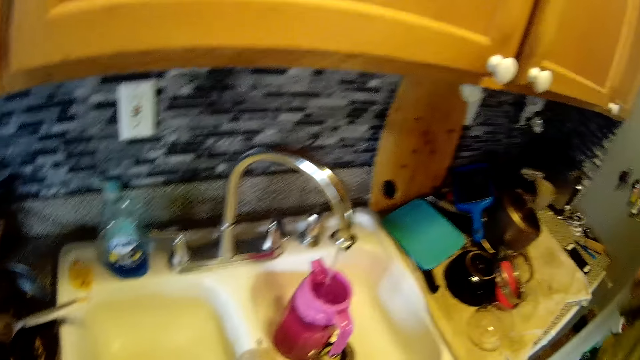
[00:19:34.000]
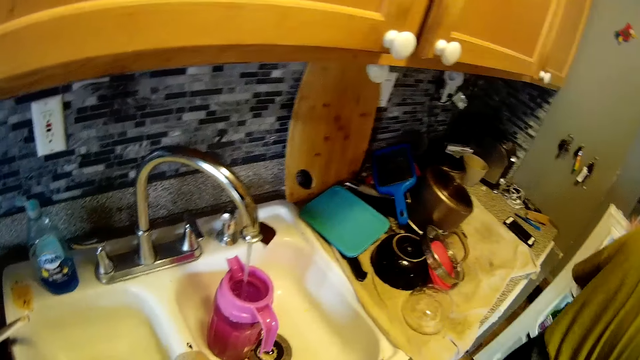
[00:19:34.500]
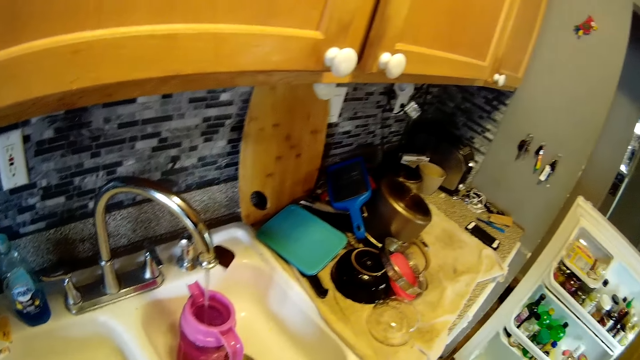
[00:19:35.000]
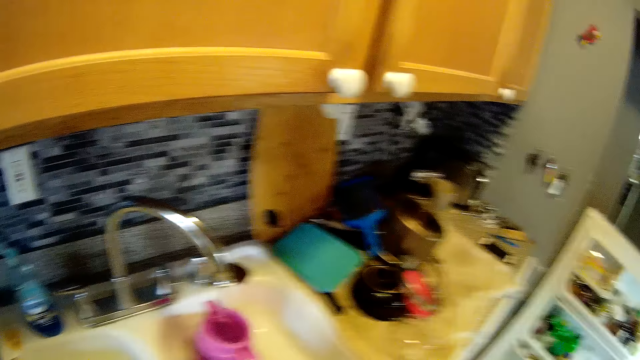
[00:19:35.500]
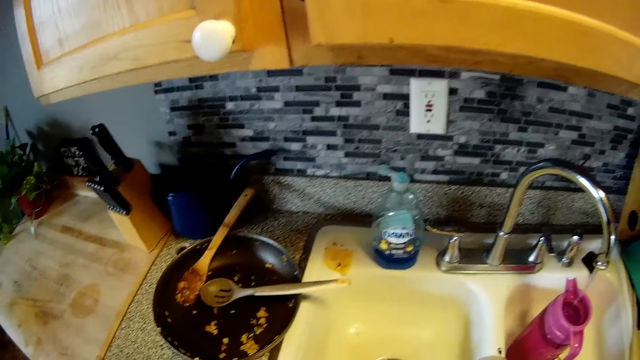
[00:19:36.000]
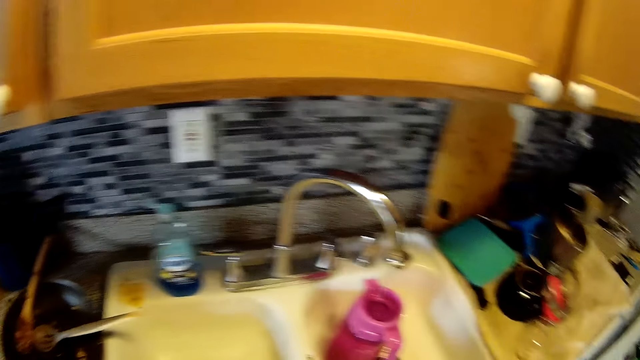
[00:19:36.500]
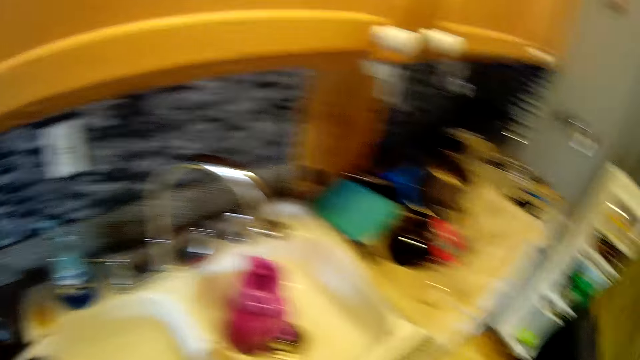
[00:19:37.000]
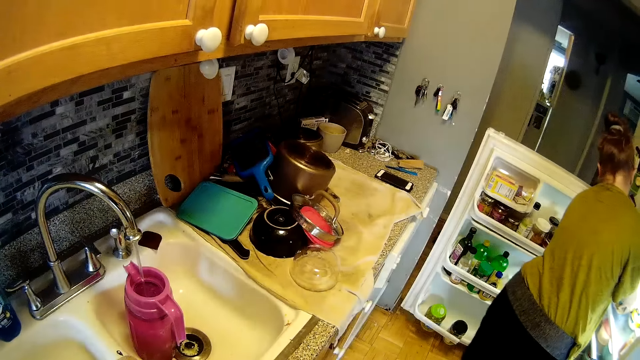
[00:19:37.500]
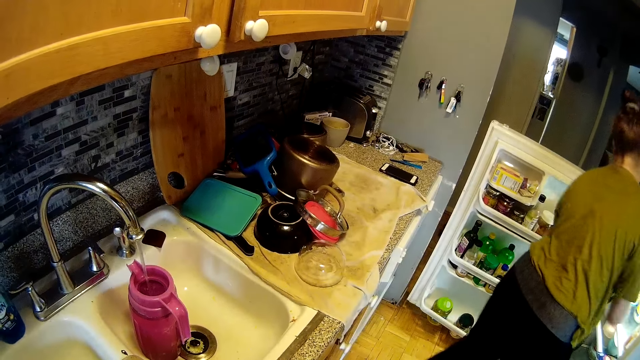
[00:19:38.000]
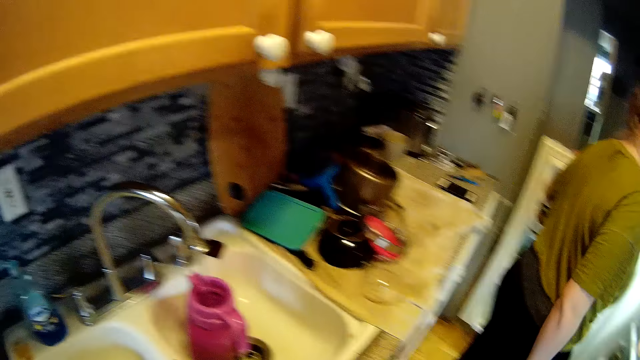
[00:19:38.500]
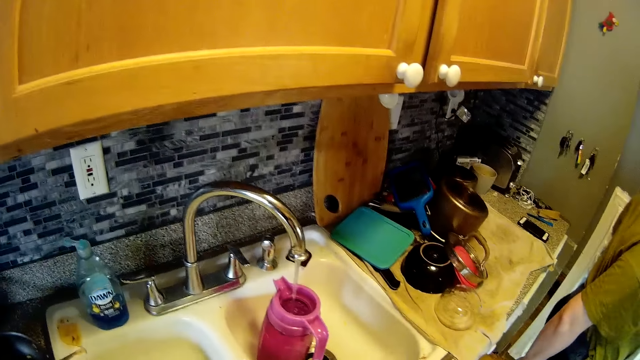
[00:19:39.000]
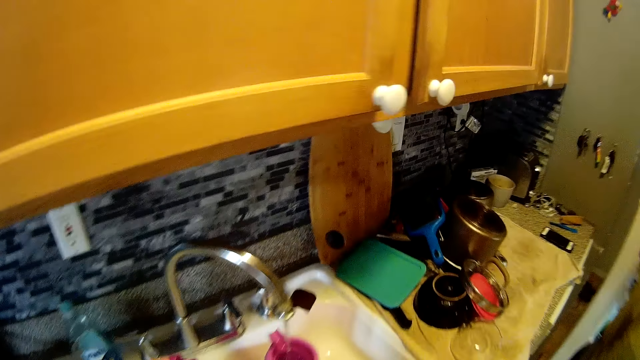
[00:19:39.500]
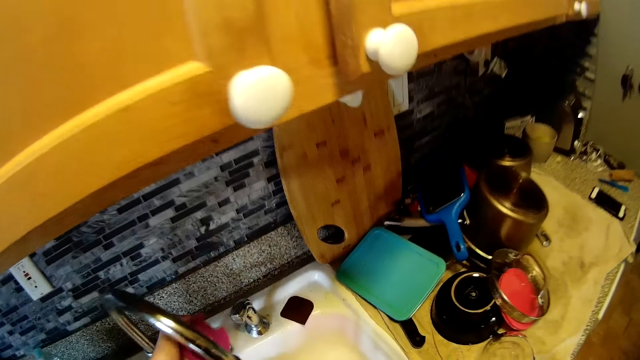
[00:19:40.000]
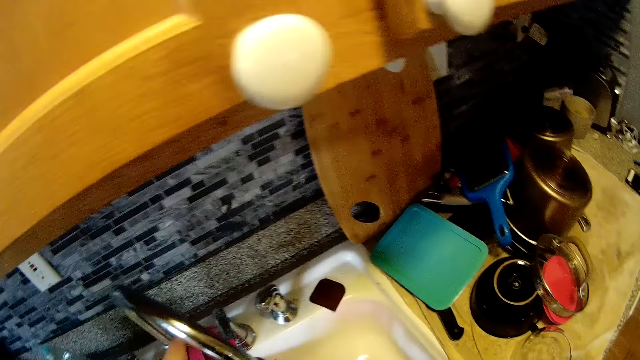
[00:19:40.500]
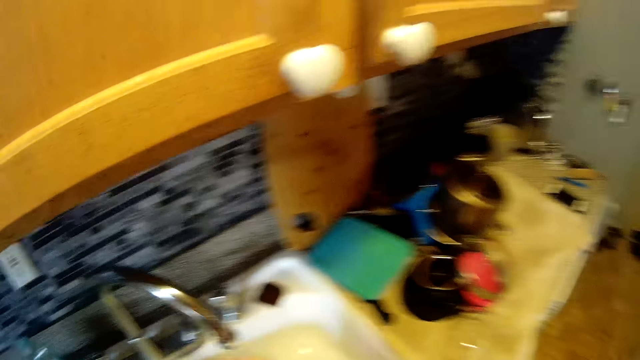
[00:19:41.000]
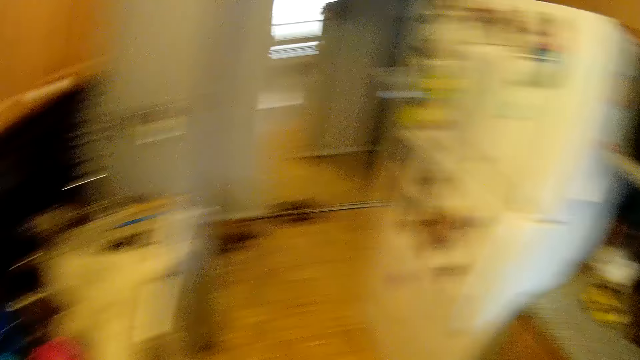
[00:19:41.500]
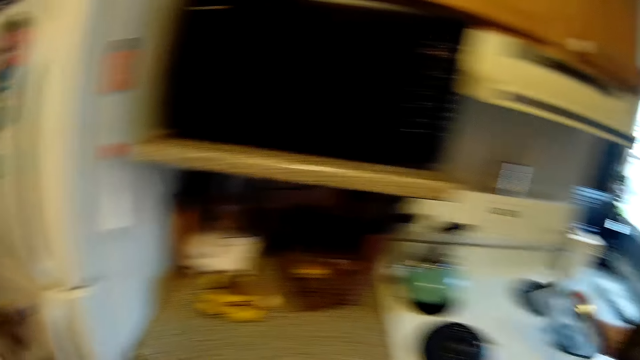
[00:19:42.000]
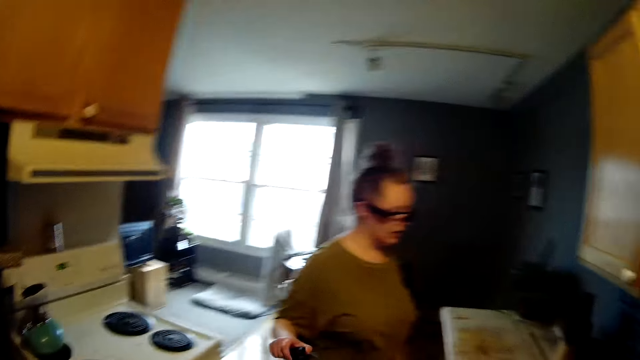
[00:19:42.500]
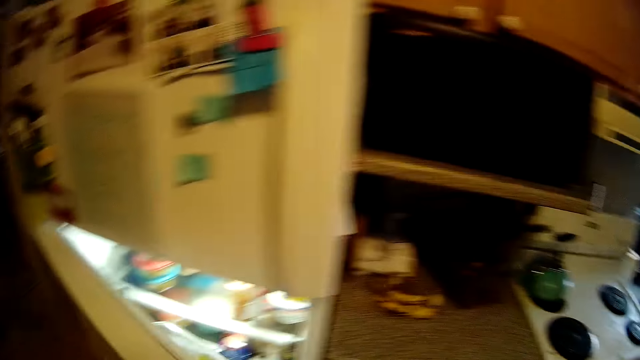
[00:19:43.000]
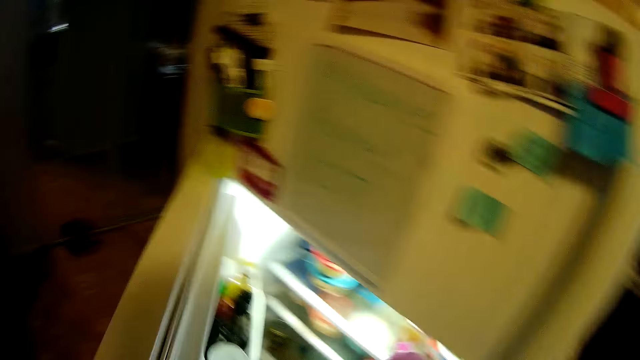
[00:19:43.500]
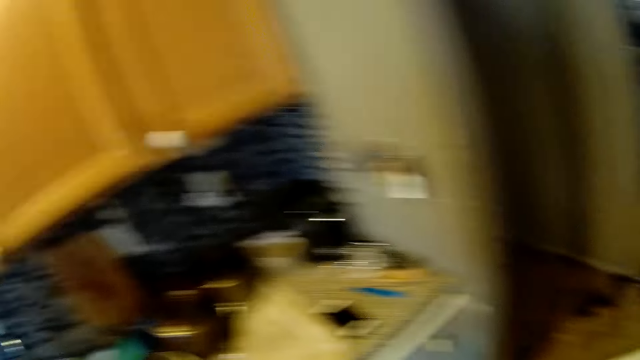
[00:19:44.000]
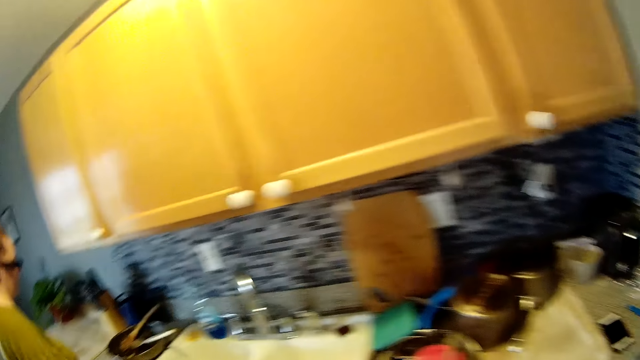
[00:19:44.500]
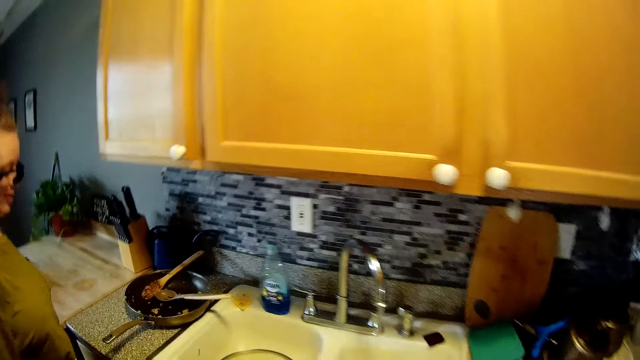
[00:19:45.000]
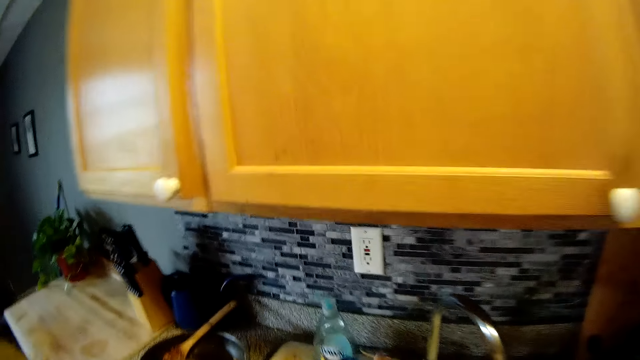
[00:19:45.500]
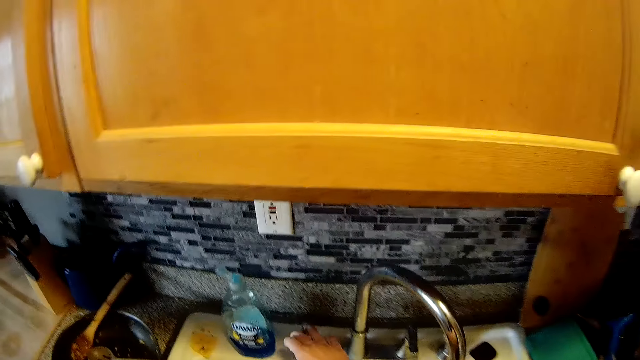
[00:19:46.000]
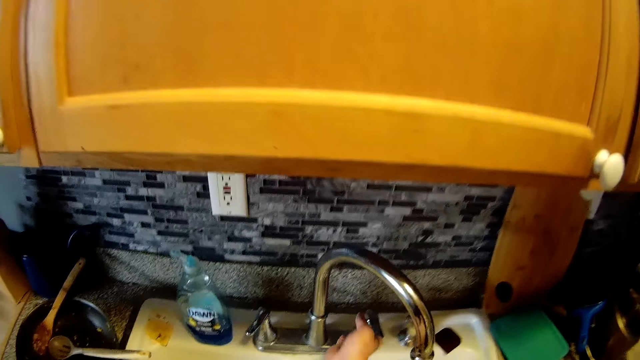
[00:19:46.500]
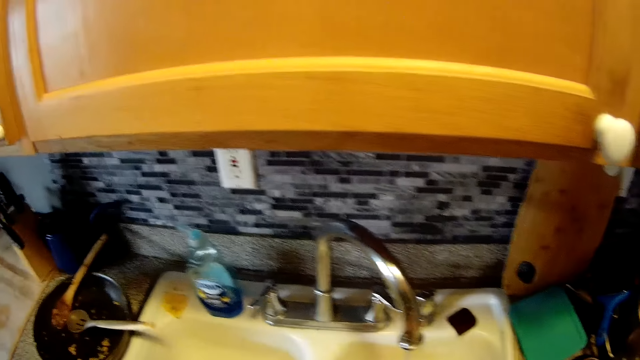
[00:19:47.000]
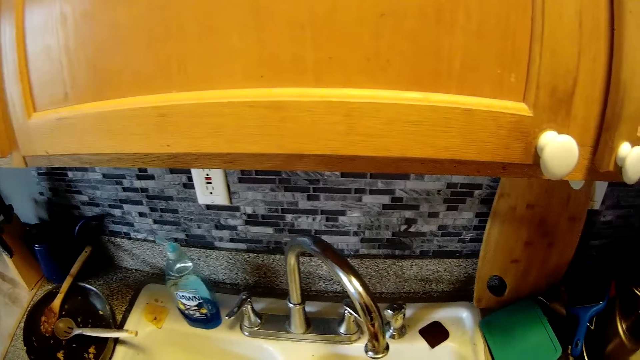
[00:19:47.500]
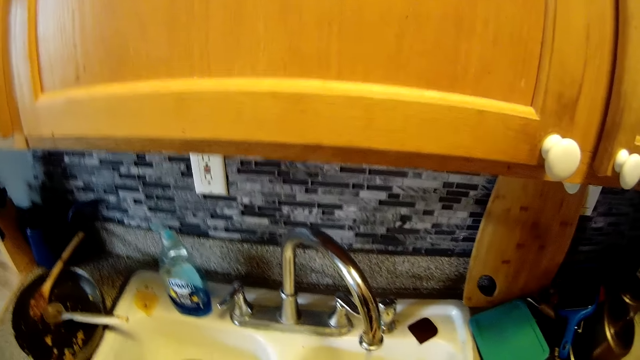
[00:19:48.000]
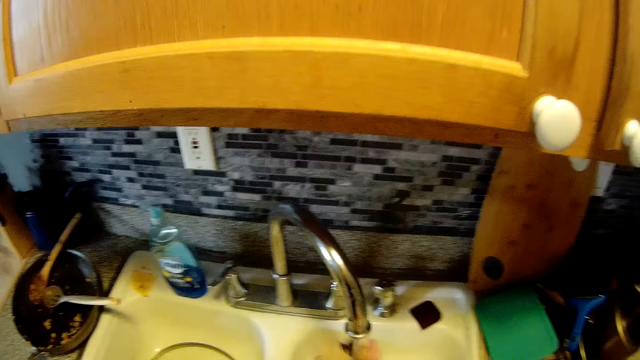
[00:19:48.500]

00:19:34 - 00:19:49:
The woman opens the fridge with her left hand. The camera wearer looks at the water. He looks at the cooking pan, looks at the water, and looks at the woman. The woman looks inside the fridge. The camera wearer turns off the tap with his left hand. He looks around in the kitchen. The woman interacts with the camera wearer. The camera wearer opens the fridge. He turns to the sink. He interacts with the woman. He turns on the tap with his left hand.

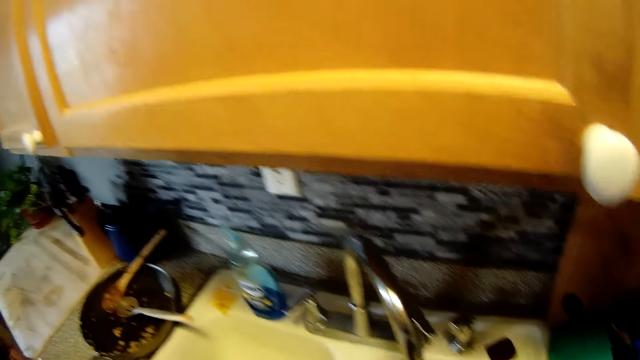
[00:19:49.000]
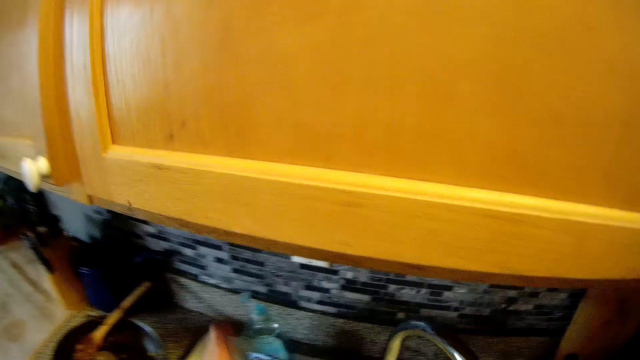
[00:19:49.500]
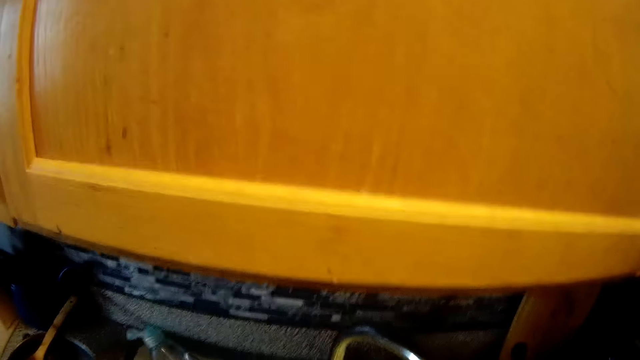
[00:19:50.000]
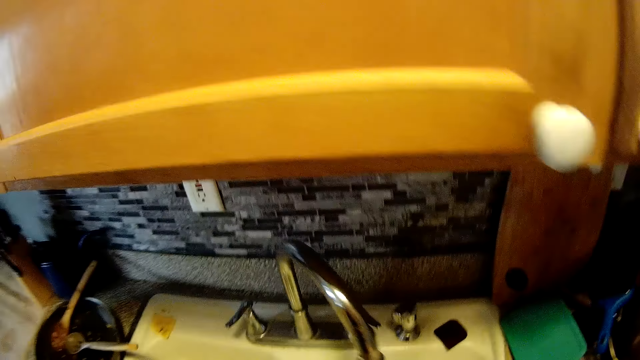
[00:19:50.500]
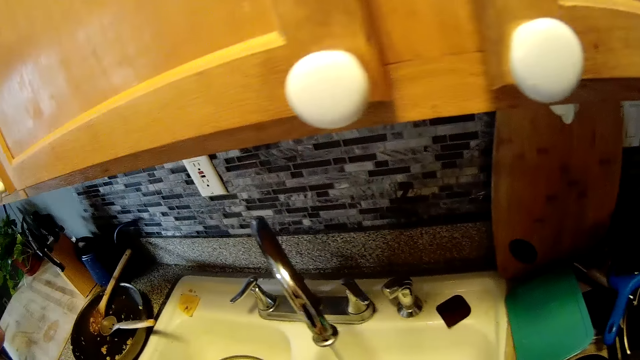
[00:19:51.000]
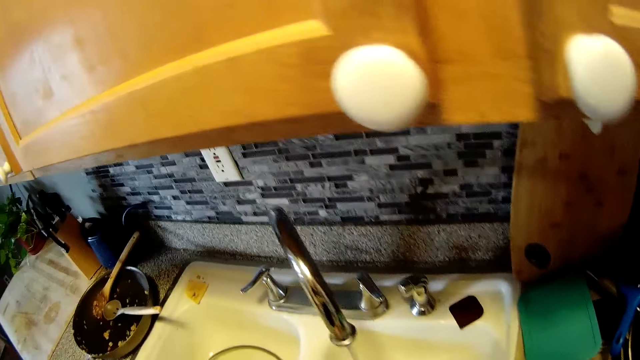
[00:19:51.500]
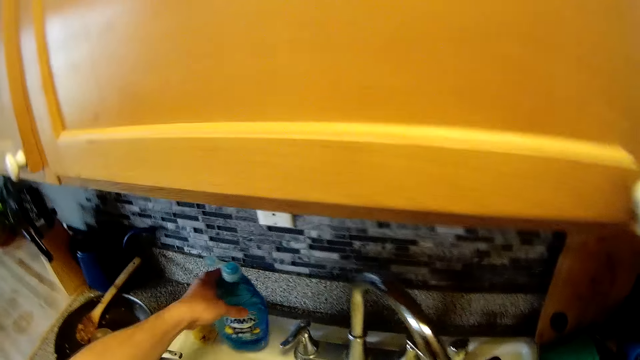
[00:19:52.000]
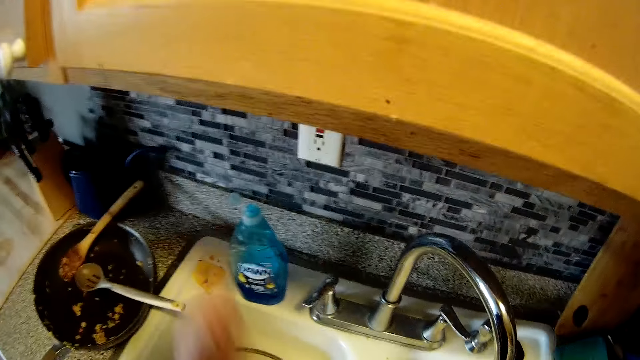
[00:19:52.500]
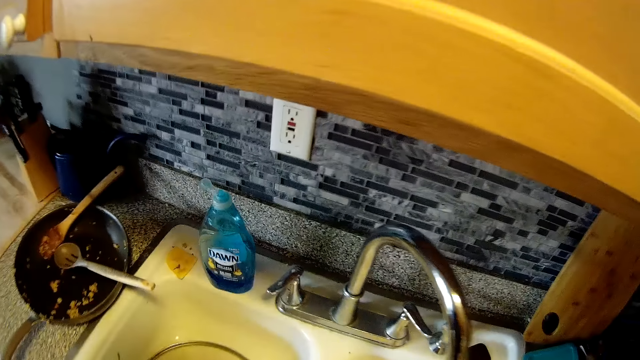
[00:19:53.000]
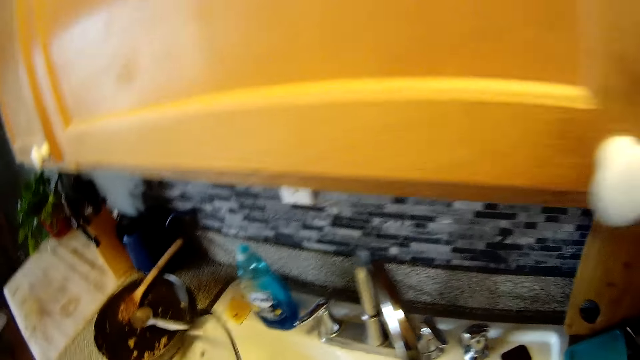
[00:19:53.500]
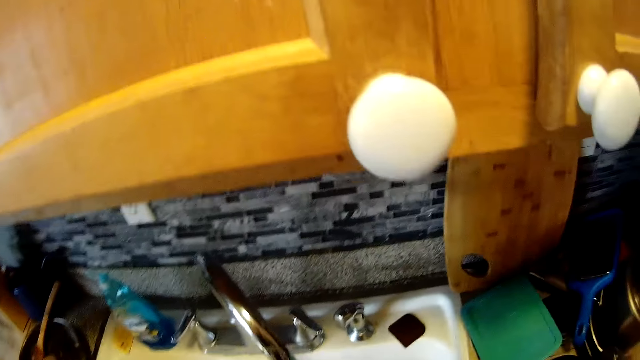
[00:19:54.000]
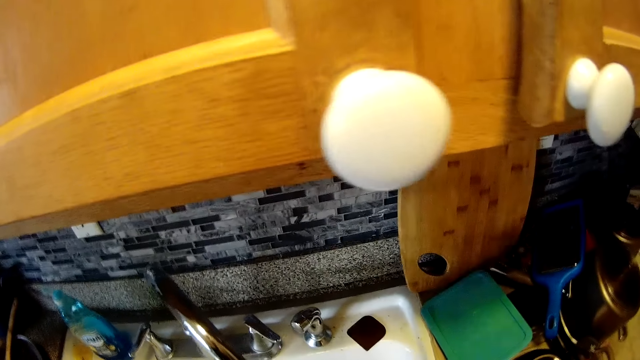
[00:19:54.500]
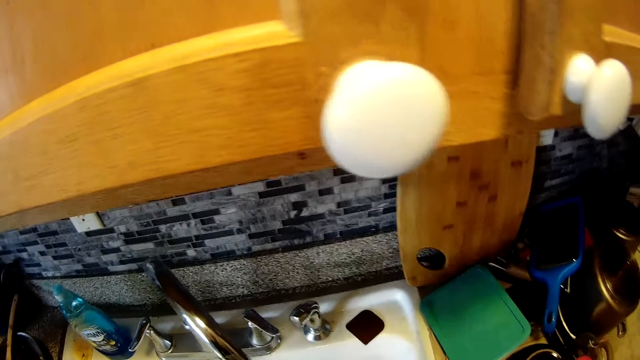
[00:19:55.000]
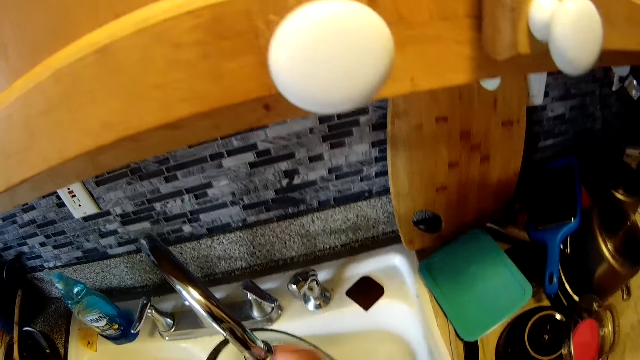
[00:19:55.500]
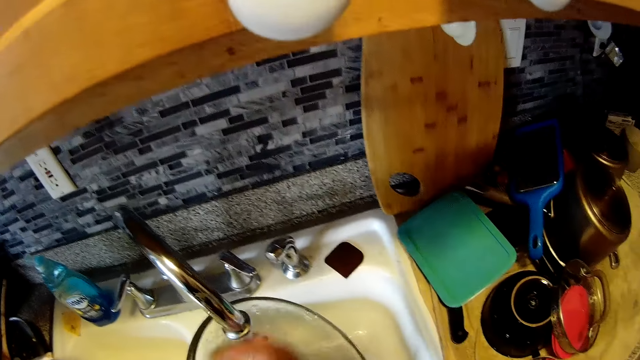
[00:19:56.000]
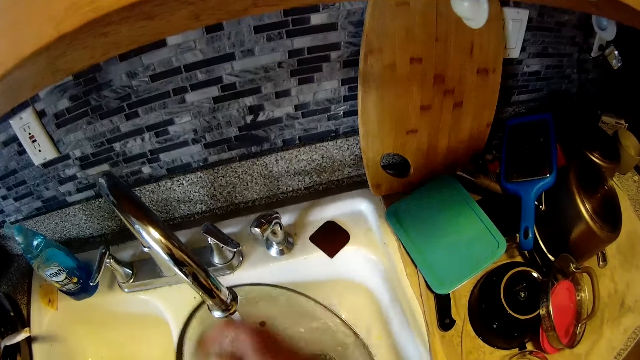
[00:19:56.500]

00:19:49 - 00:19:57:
The camera wearer picks a soap bottle from the sink top. He converses with the woman. He washes his hands. He drops the bottle of soap on the sink with his left hand. He washes a pot cover under the running tap with both hands.
